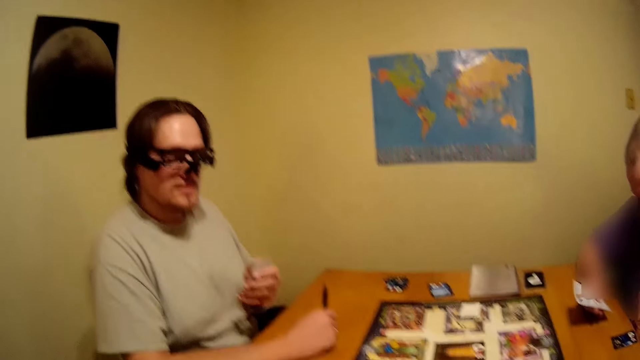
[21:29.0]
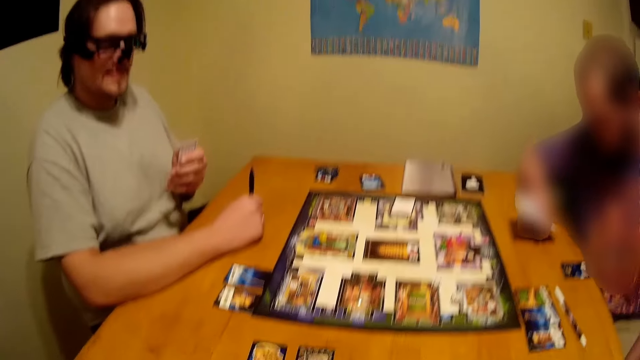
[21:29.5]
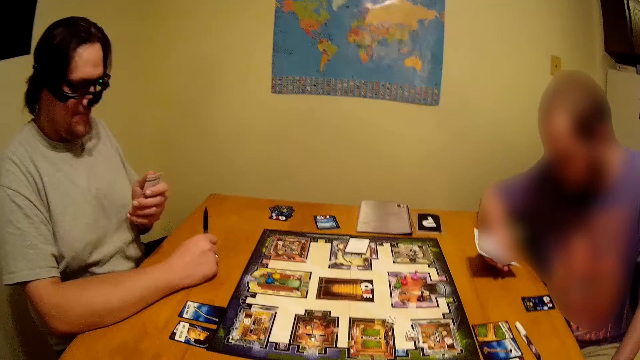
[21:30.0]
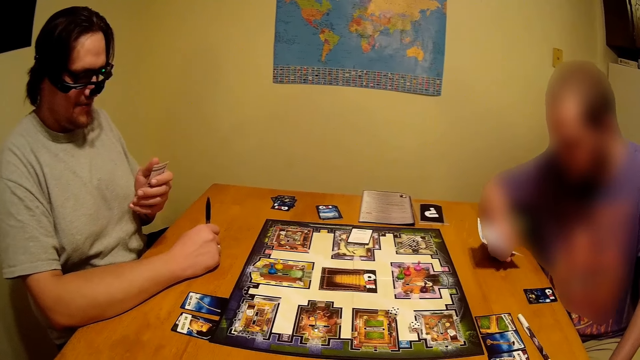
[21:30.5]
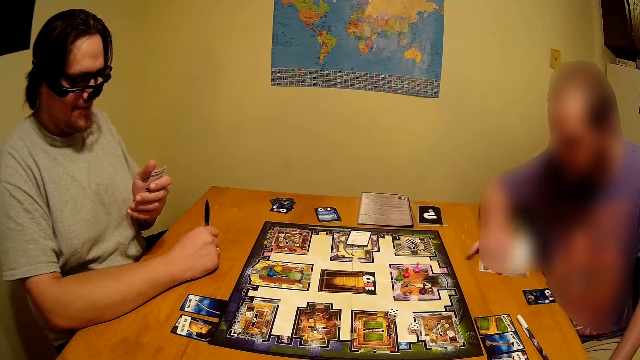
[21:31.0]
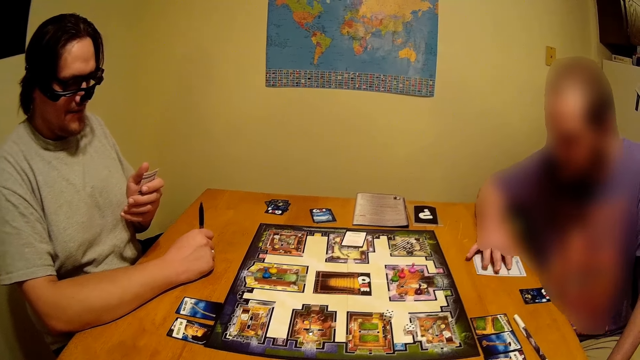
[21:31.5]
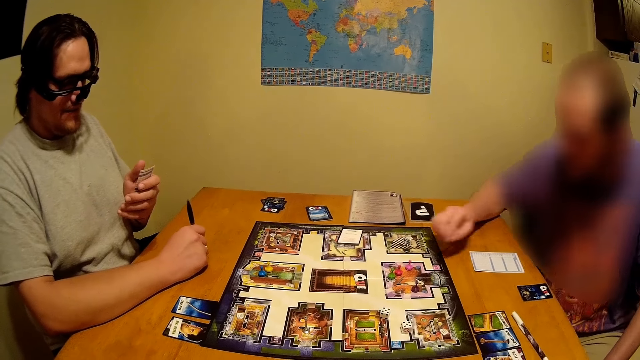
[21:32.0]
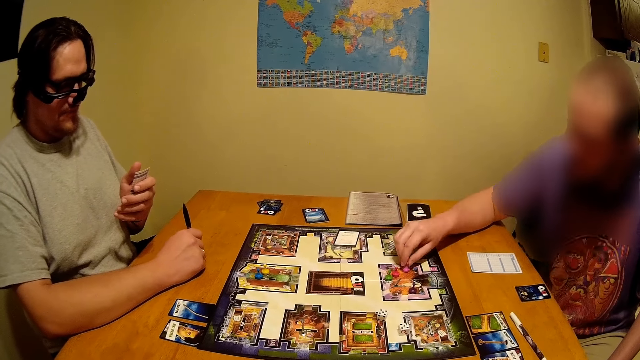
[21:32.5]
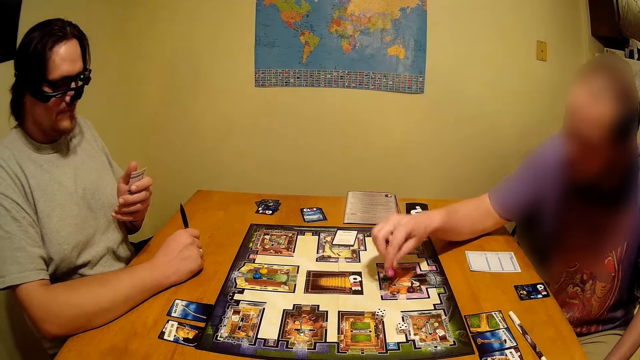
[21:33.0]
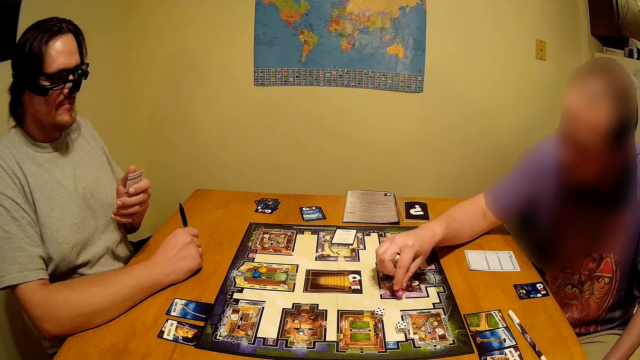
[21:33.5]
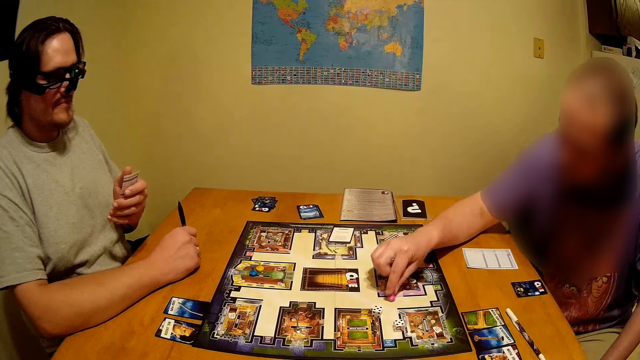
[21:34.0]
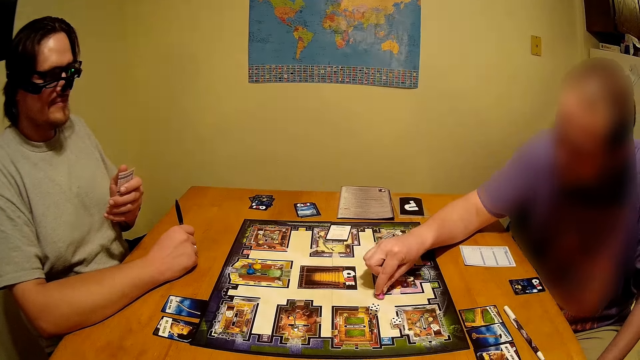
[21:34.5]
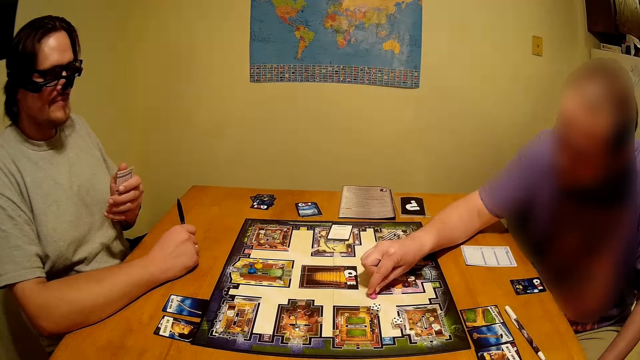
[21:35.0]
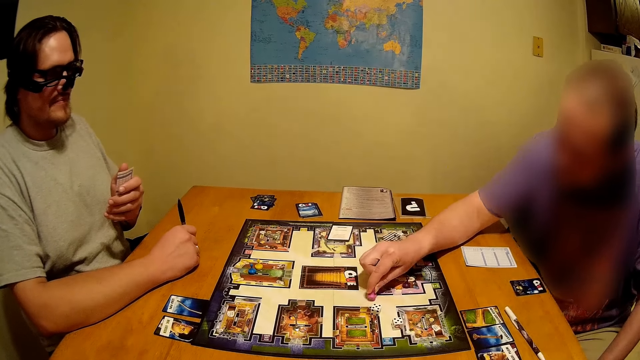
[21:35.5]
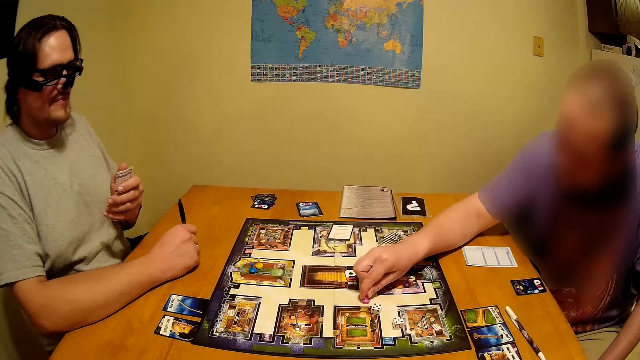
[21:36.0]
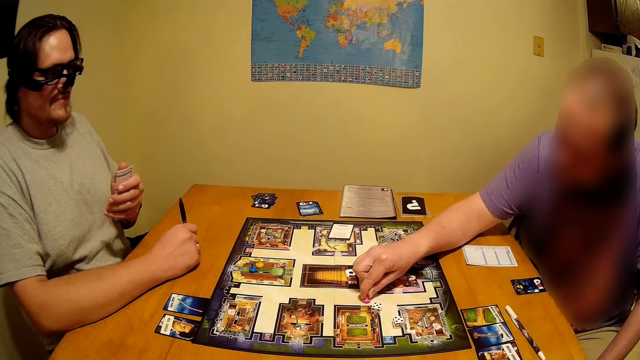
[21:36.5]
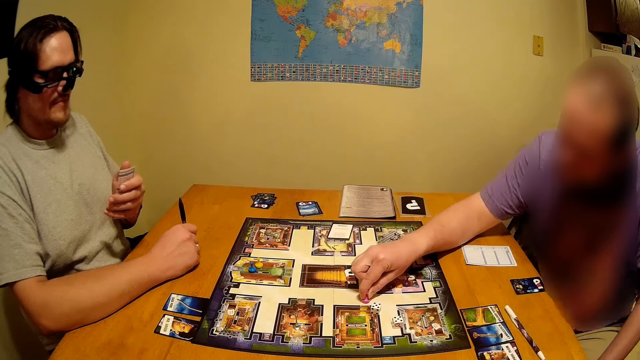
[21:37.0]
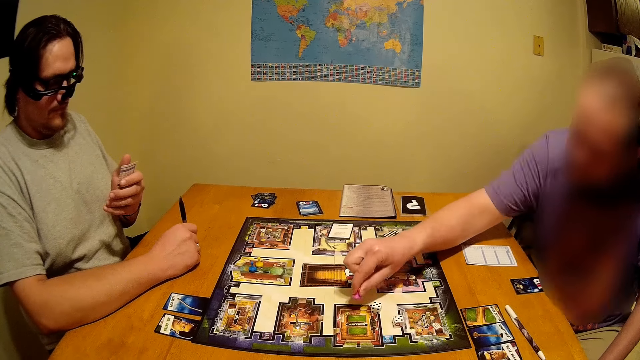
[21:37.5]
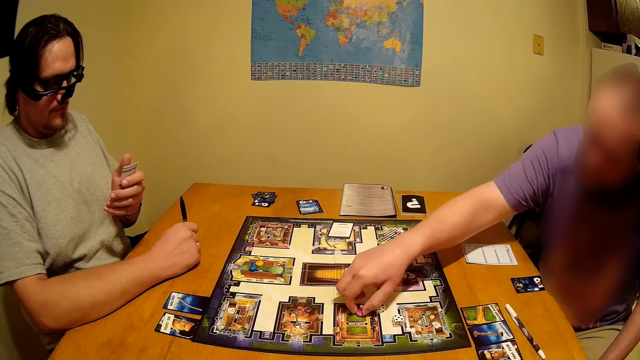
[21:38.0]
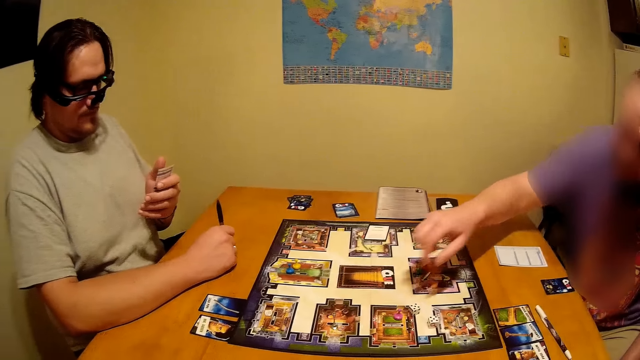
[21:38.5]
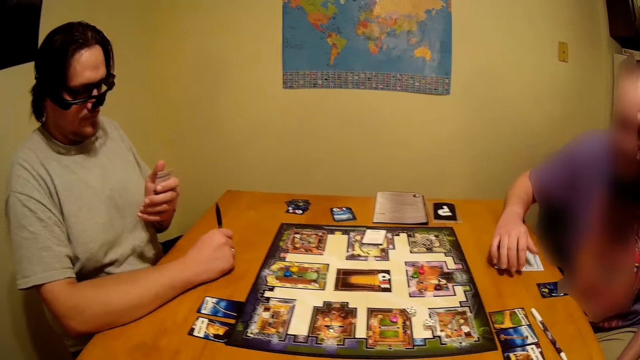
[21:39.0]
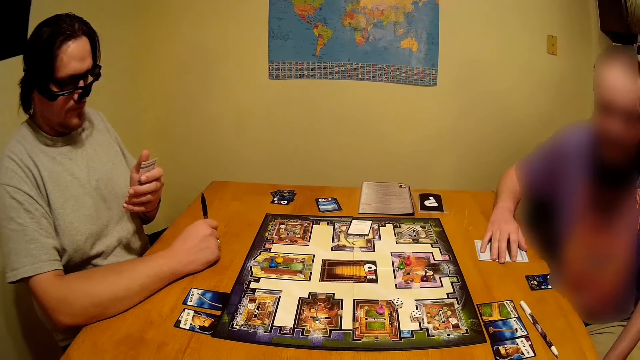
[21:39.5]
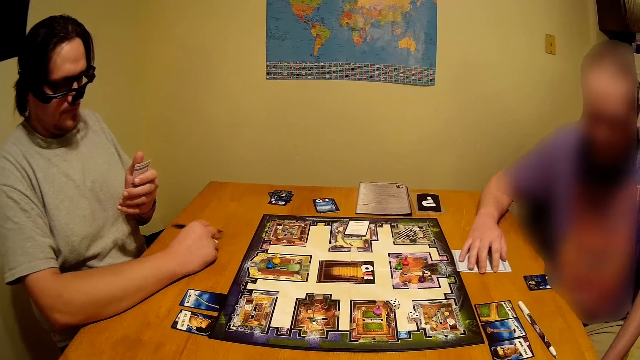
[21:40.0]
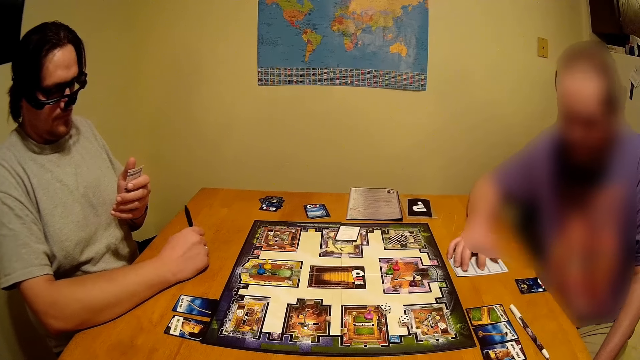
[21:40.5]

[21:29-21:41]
A person puts the score card on the table and moves something on the game board.

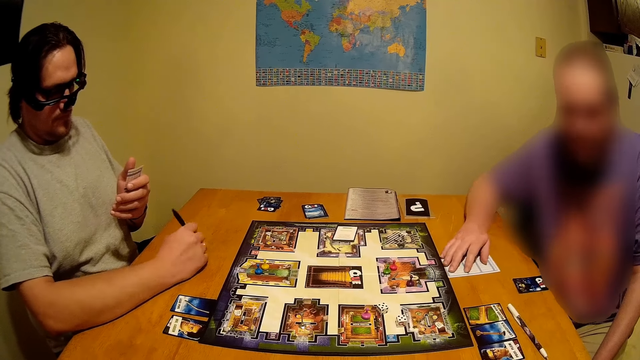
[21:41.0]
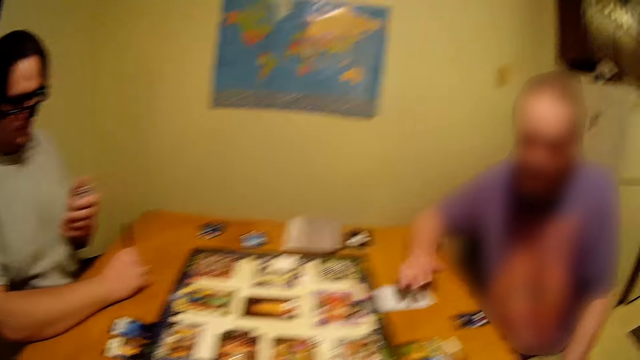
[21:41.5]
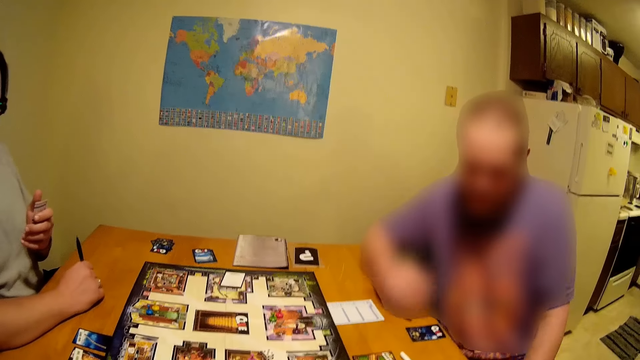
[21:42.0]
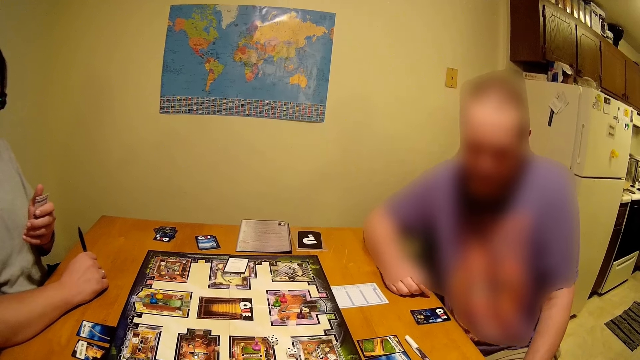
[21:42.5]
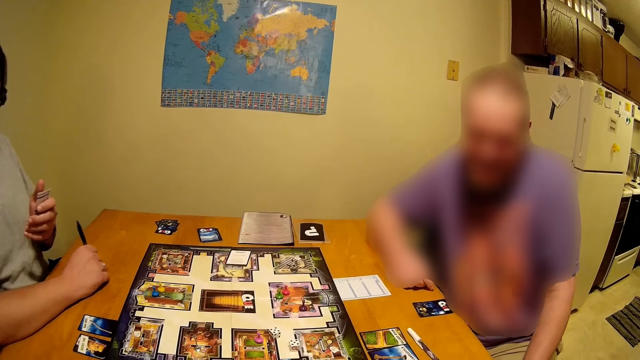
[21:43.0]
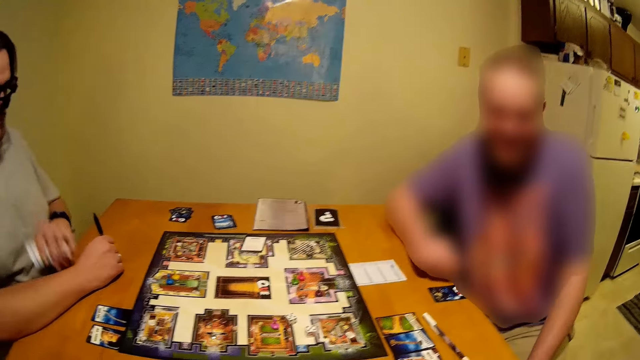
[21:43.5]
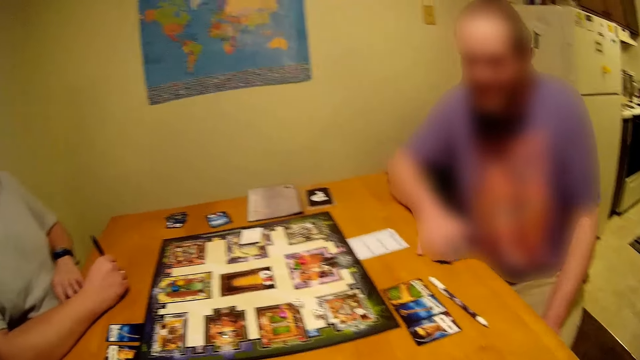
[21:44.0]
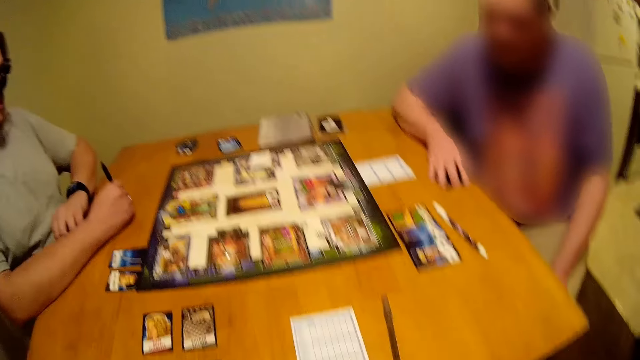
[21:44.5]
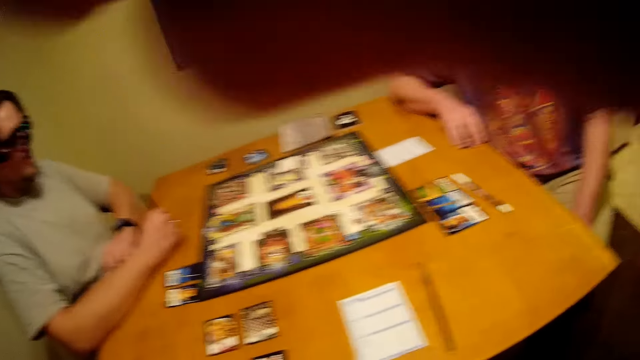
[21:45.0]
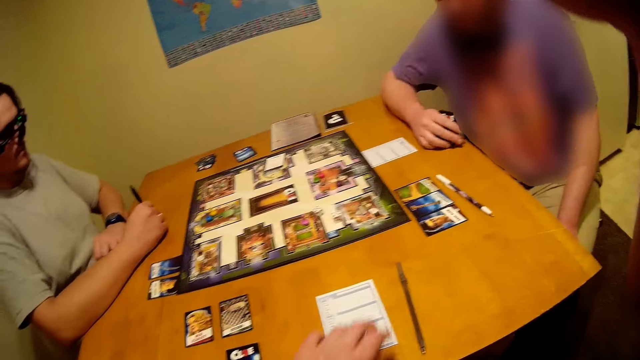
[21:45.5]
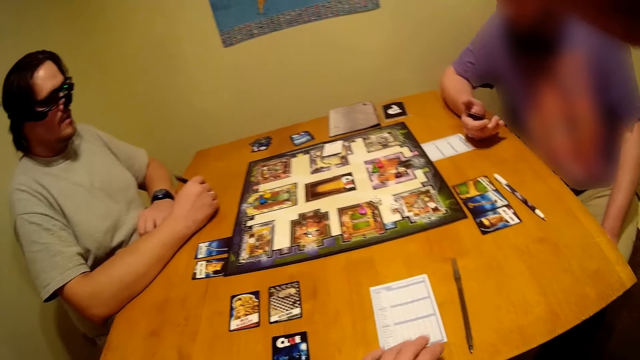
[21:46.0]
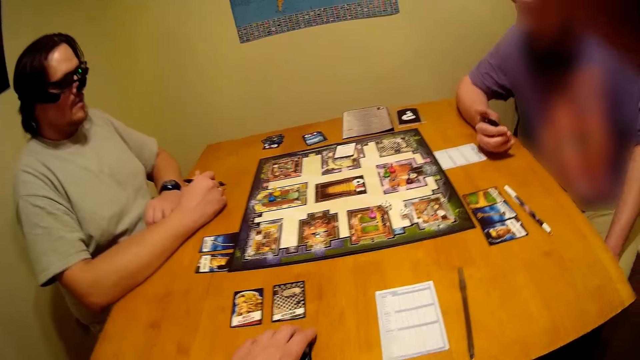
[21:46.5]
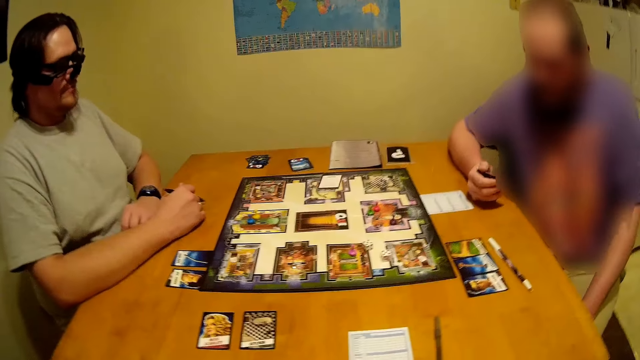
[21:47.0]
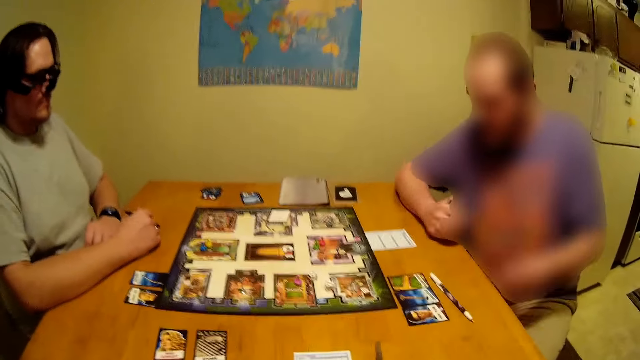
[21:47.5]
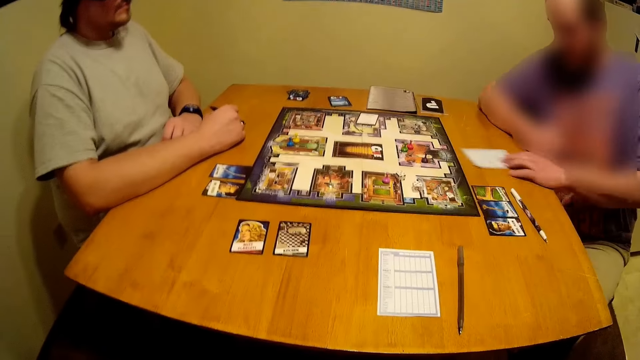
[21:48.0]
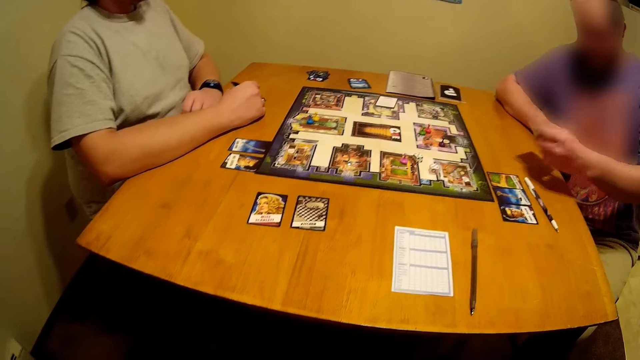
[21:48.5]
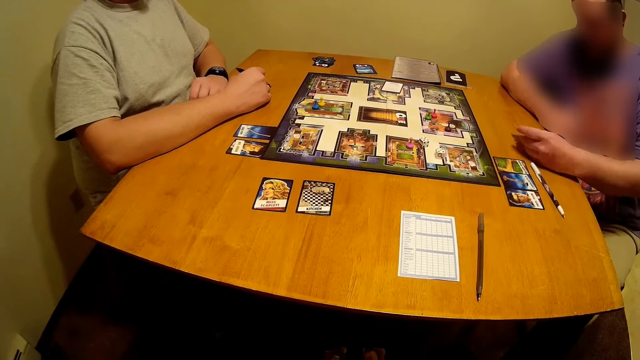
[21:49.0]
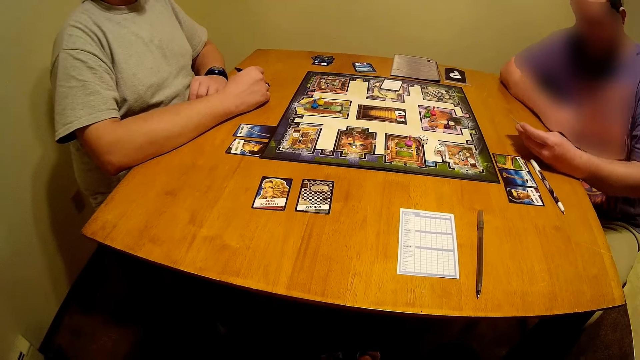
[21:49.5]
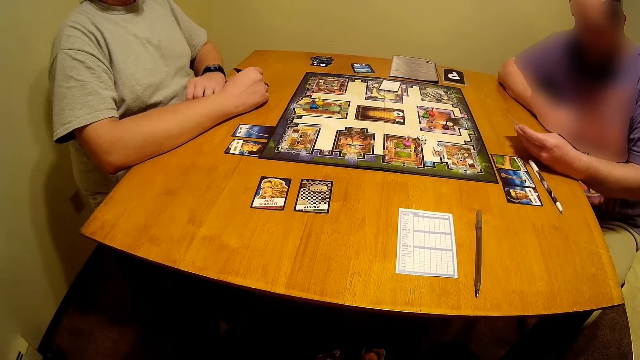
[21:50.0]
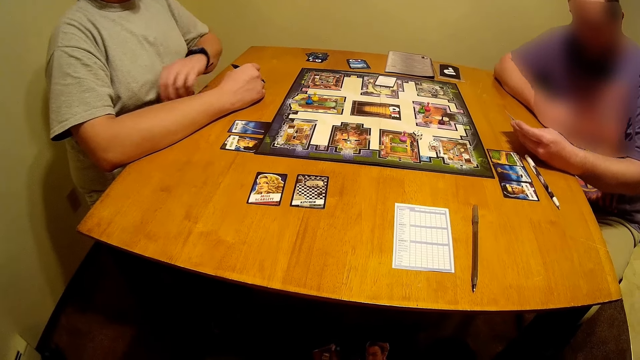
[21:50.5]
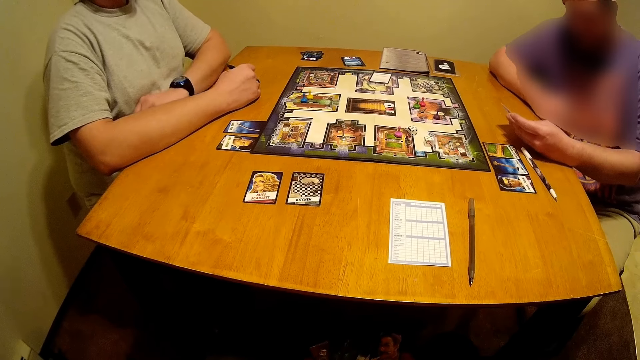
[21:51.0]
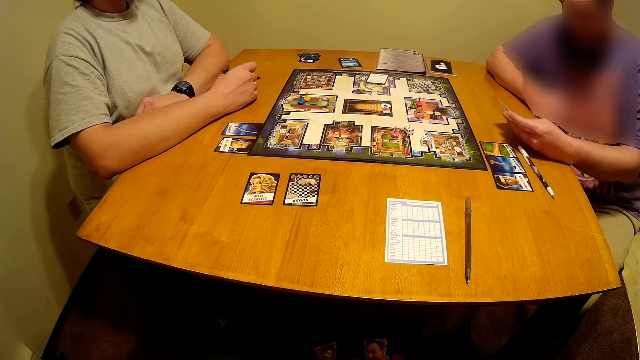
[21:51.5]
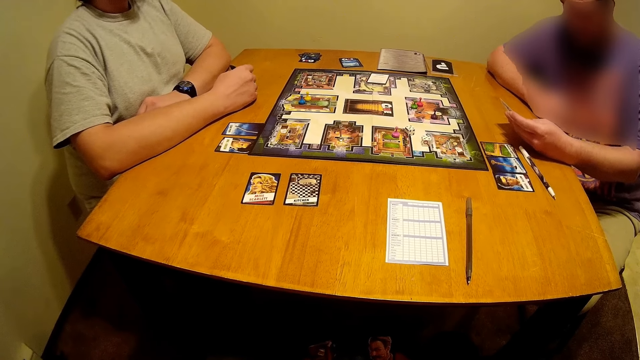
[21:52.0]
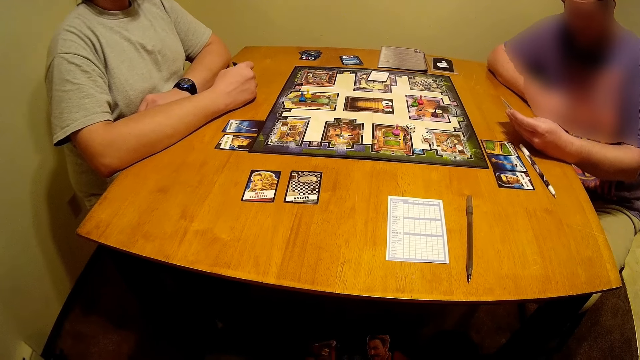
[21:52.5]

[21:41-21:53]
A person picks a card on the table. The camera wearer picks a card on the table. The person picks the score card on the table.
